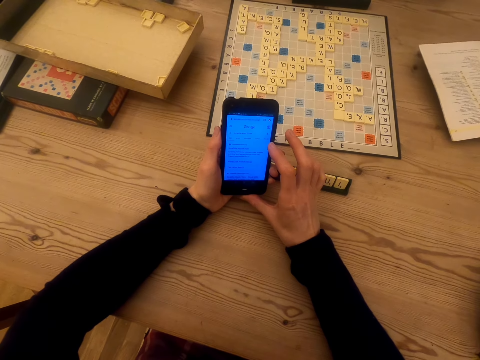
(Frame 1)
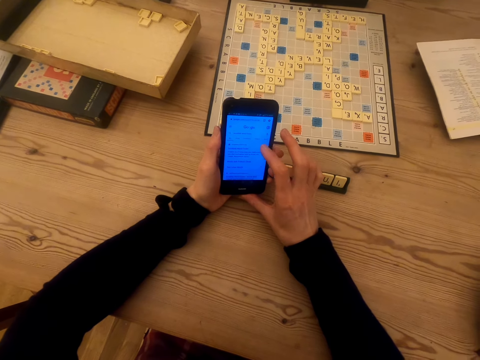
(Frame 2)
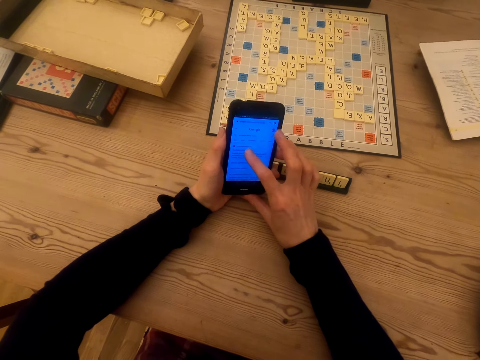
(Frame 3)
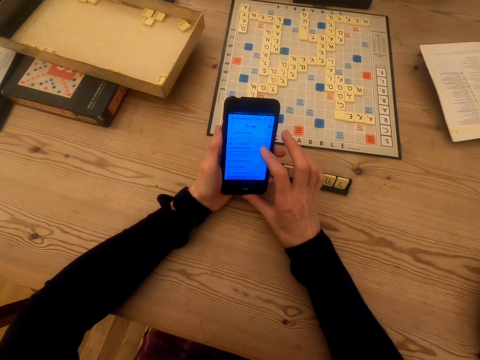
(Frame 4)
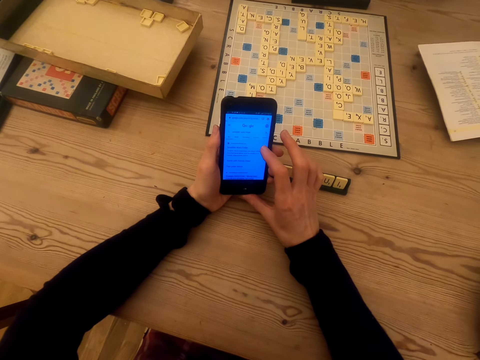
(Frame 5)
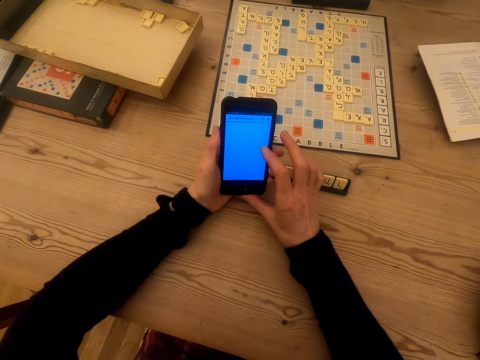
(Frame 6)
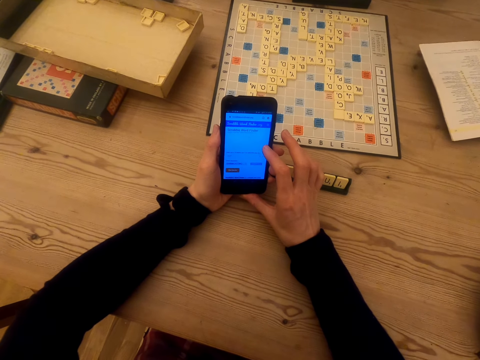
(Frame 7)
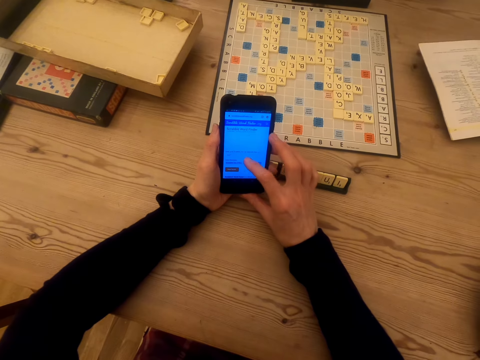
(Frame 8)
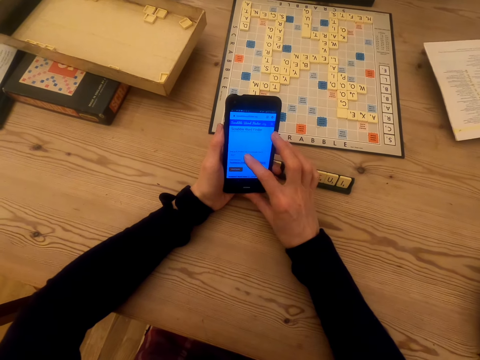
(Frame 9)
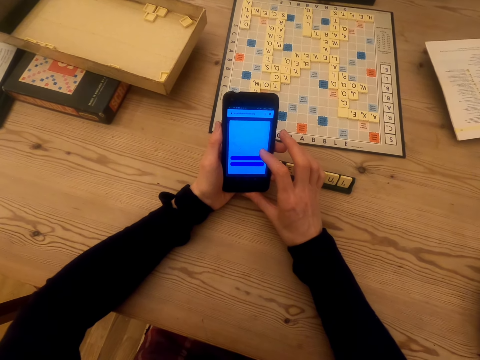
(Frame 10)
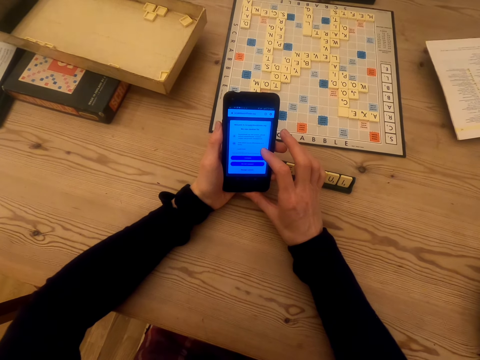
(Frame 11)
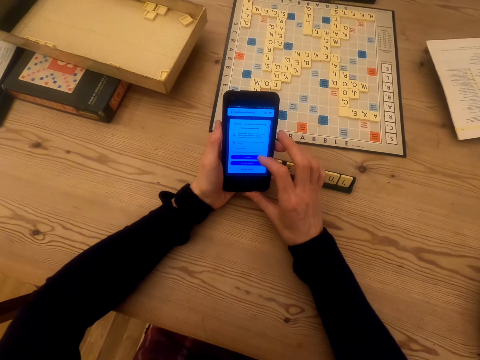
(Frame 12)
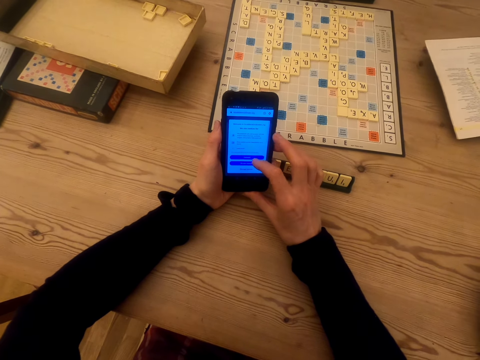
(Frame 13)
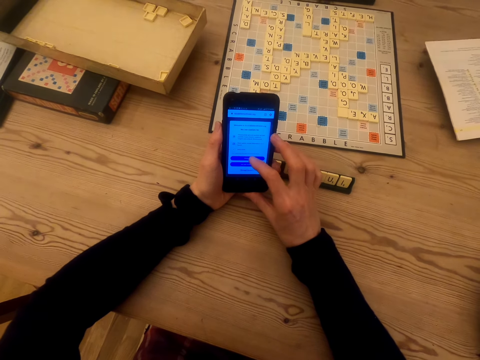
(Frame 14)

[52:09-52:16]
The camera wearer touches the phone screen. They touch the phone screen again. A man talks to the camera wearer.

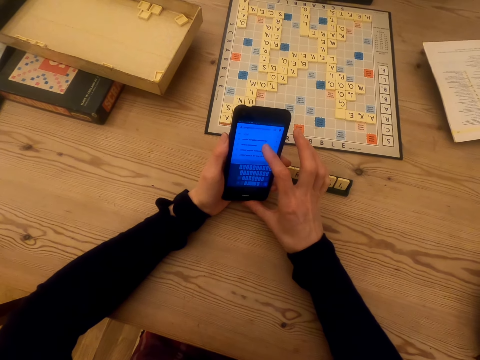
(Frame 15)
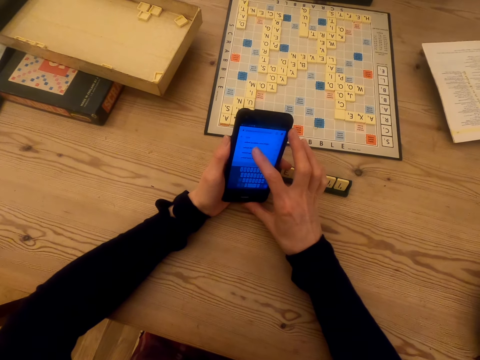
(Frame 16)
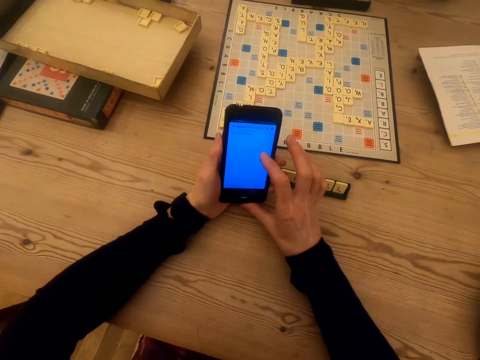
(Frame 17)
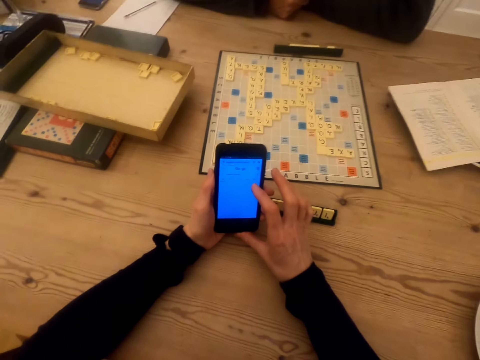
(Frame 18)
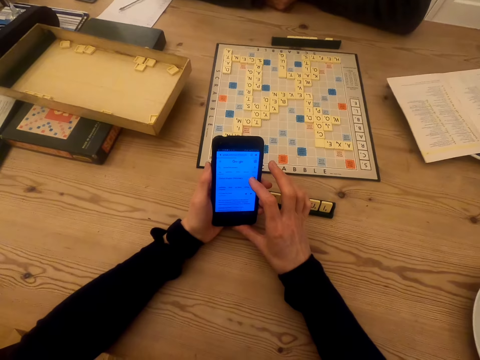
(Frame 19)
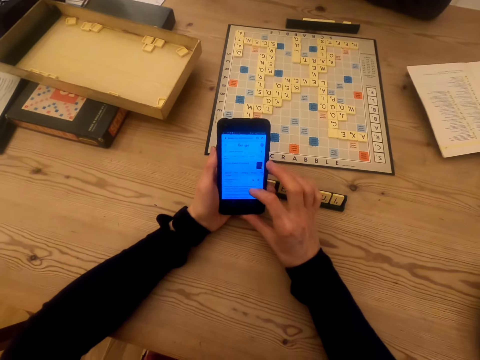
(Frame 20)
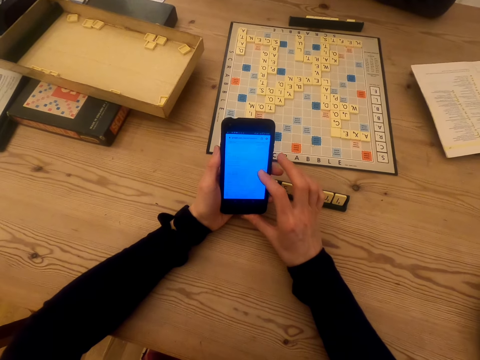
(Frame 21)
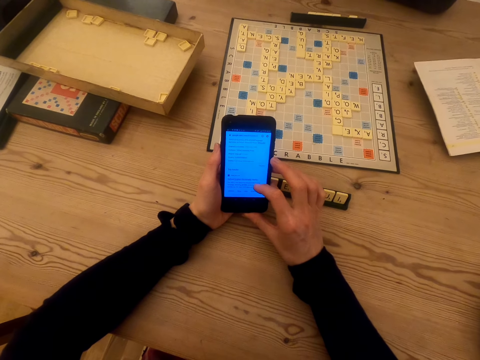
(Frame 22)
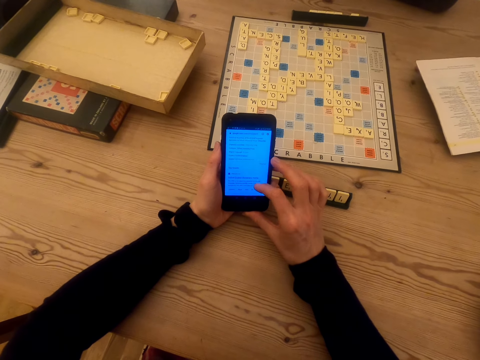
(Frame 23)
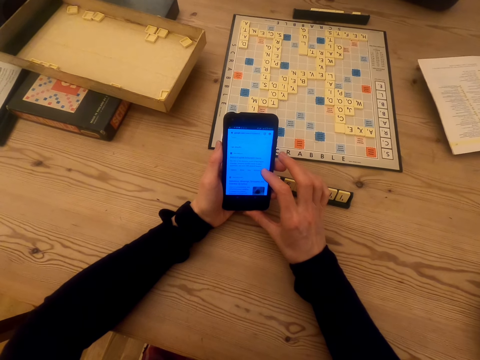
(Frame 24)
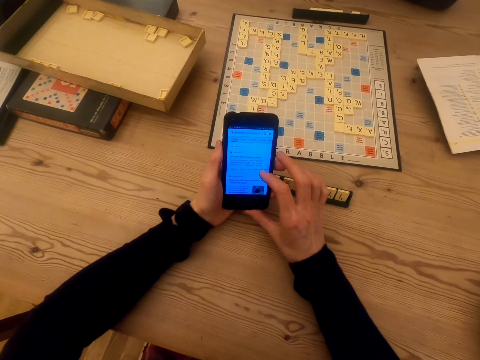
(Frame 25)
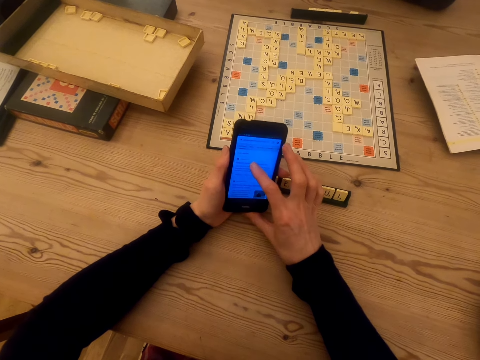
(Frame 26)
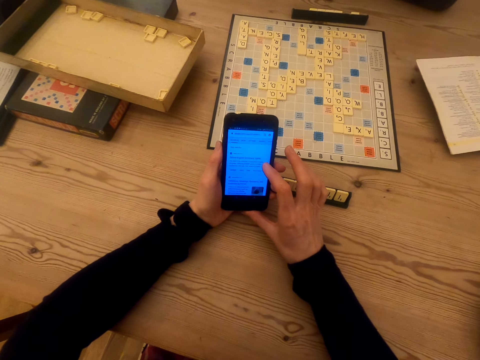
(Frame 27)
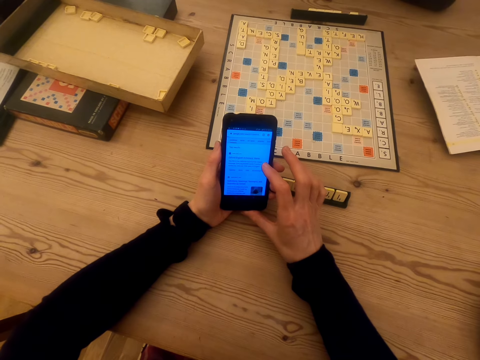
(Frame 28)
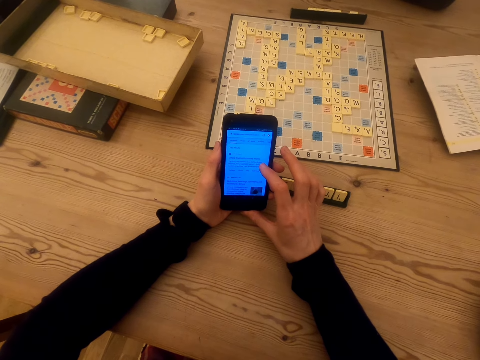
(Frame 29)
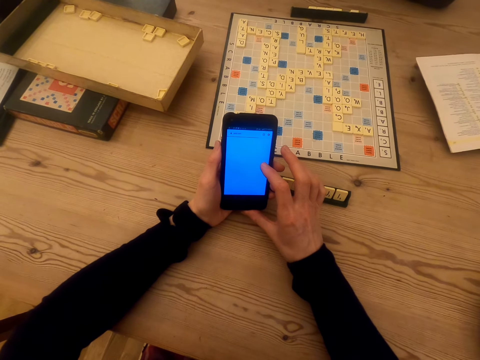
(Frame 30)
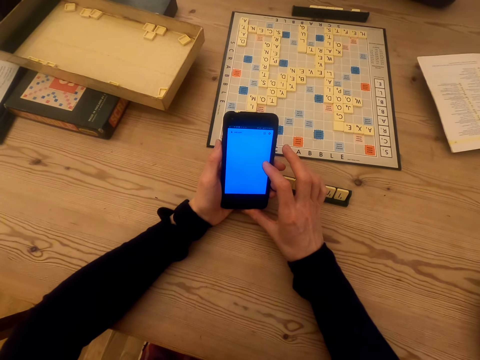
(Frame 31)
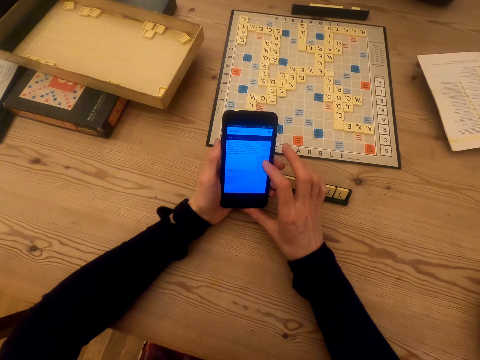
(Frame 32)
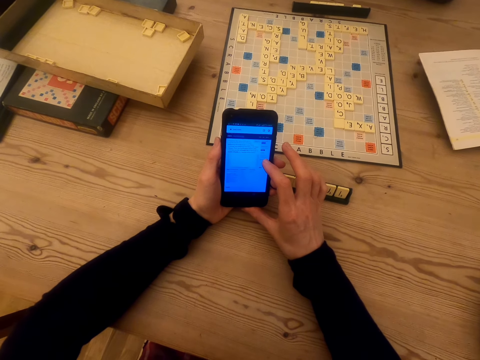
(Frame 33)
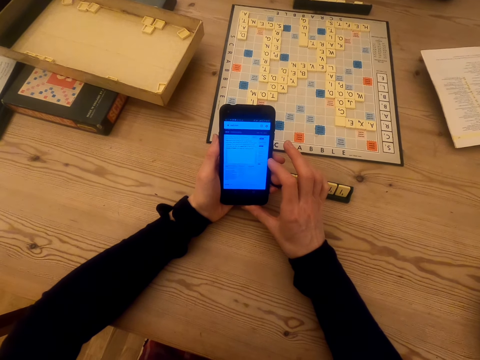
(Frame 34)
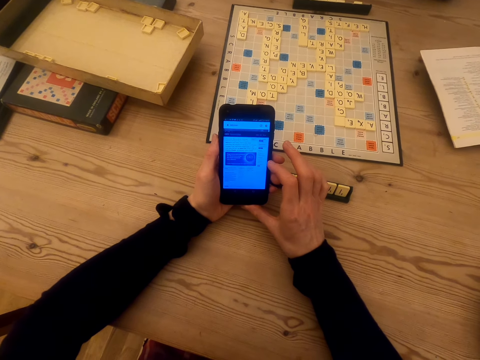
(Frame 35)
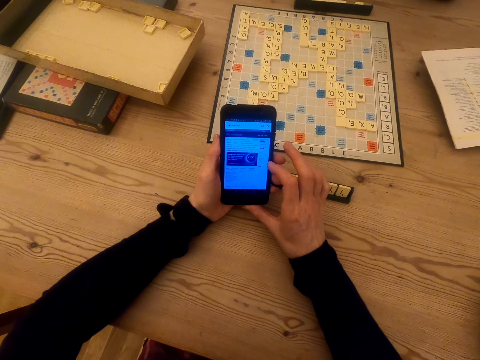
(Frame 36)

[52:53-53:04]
The camera wearer touches the phone screen. A man talks to the camera wearer. The camera wearer touches the phone screen and talks to the man.

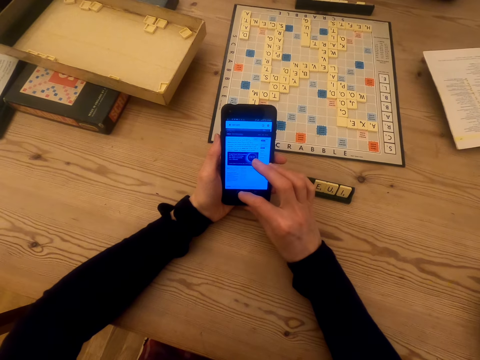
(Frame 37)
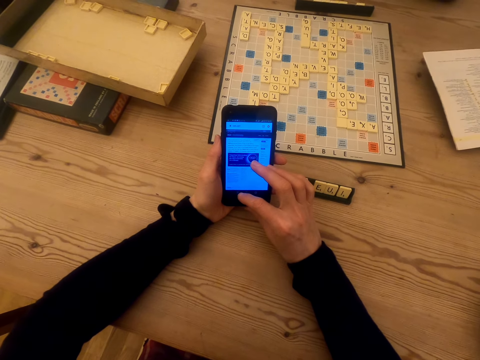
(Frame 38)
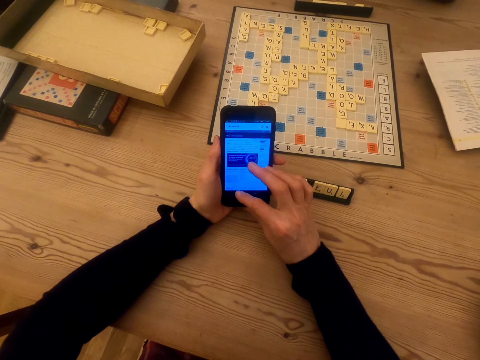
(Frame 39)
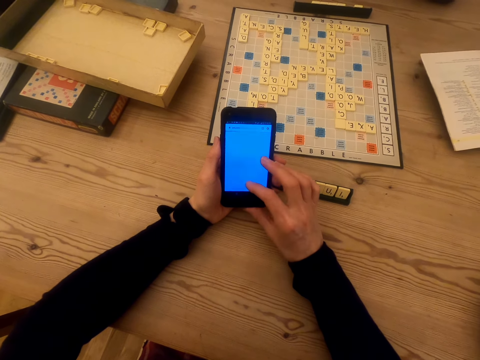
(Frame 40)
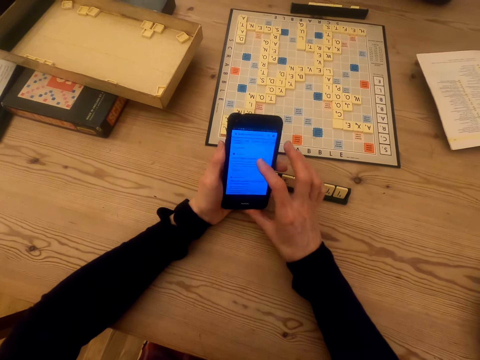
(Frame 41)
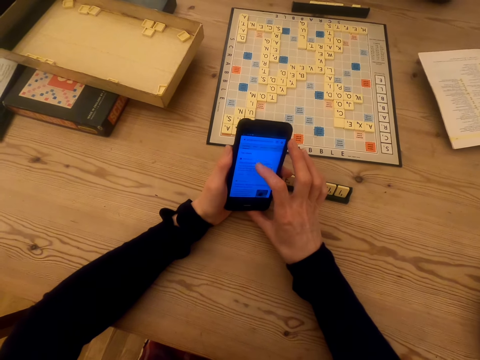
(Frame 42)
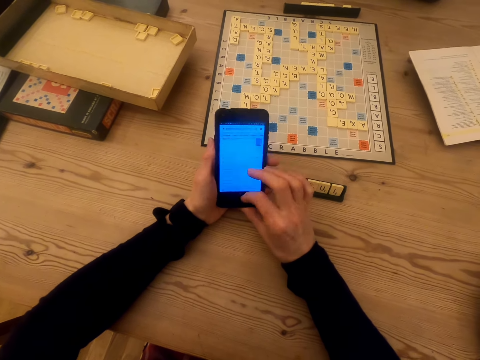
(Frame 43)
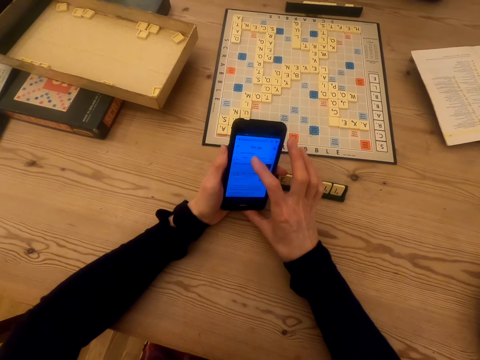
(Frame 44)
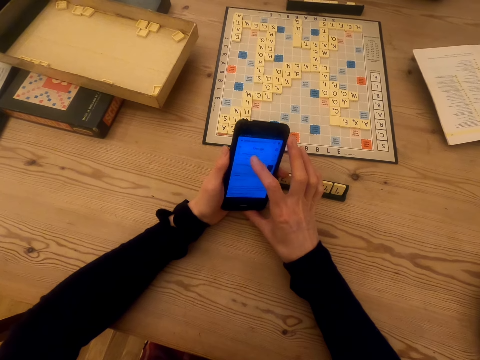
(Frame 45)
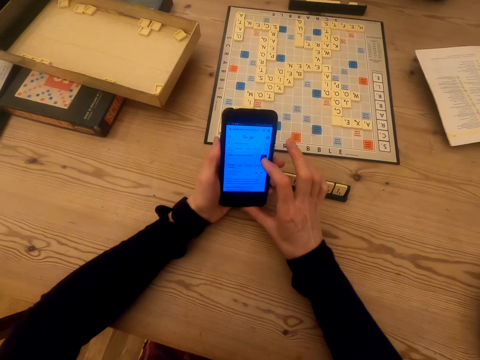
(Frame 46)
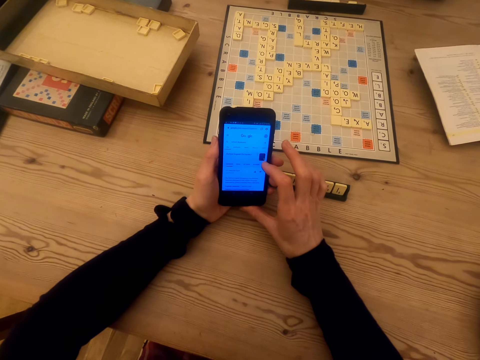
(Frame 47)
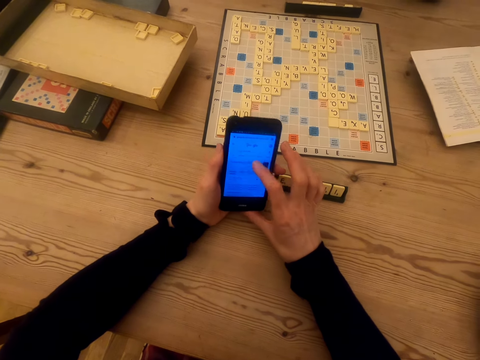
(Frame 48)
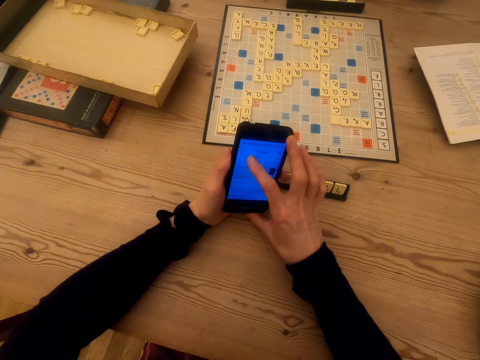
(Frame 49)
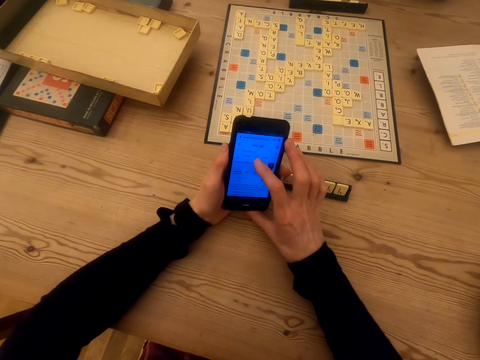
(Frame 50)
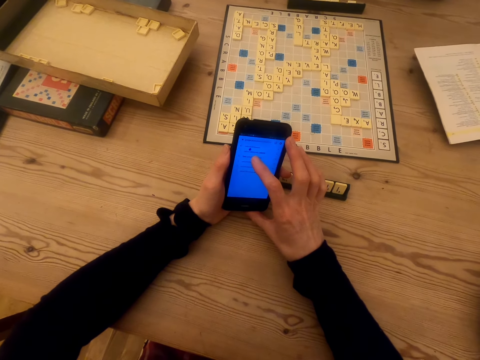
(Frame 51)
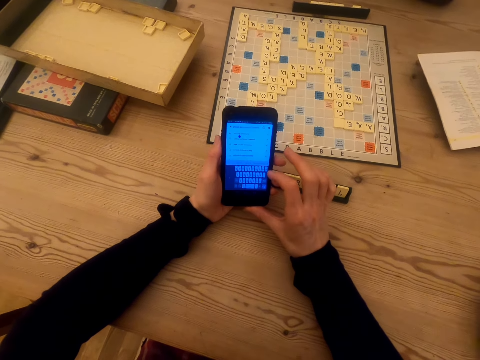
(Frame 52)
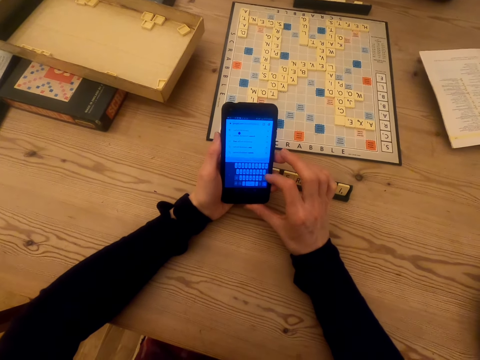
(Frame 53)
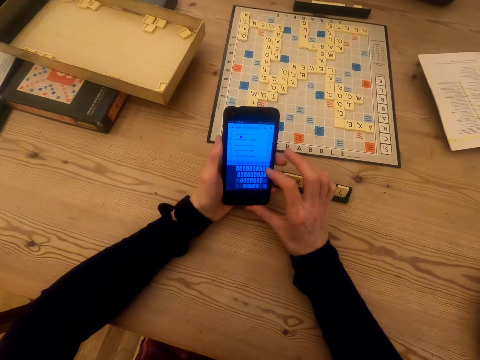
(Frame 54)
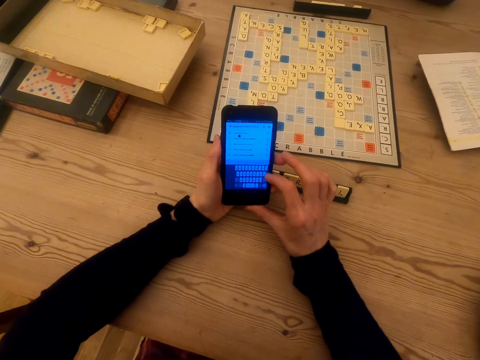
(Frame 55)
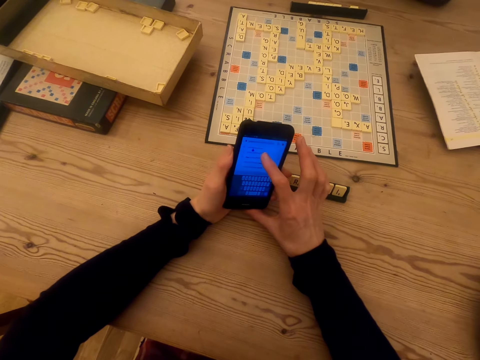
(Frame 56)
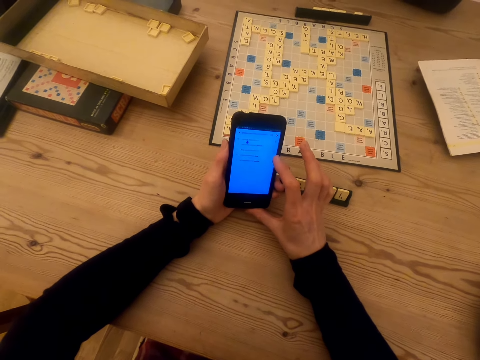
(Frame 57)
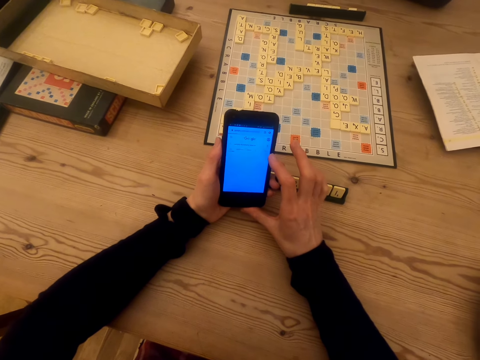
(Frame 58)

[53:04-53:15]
The camera wearer touches the phone screen and talks to a man.
